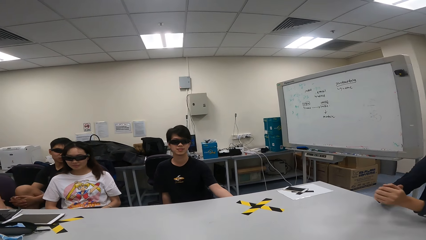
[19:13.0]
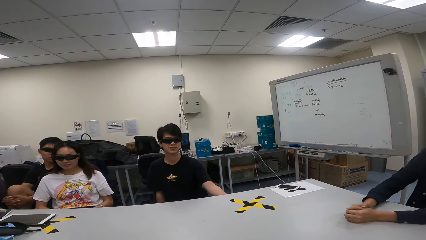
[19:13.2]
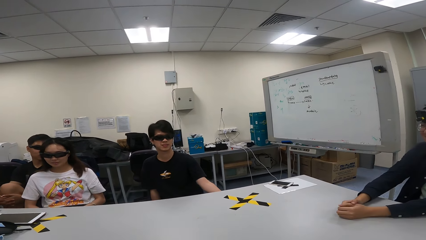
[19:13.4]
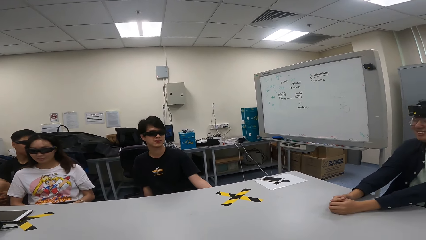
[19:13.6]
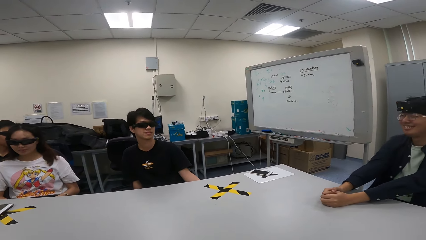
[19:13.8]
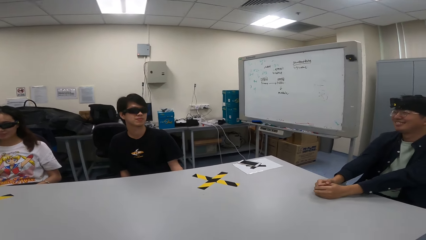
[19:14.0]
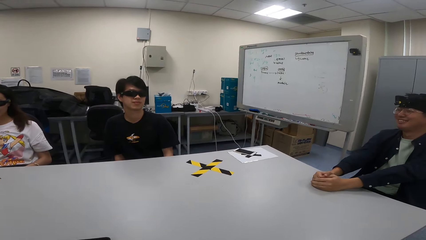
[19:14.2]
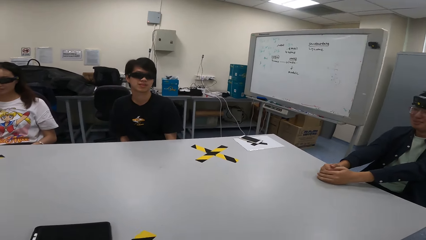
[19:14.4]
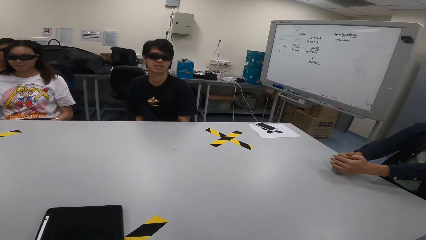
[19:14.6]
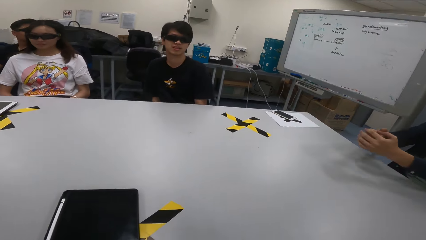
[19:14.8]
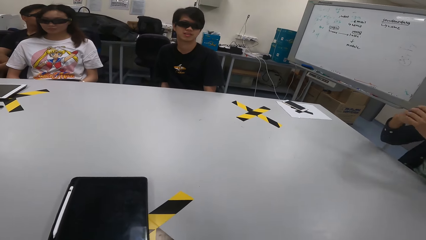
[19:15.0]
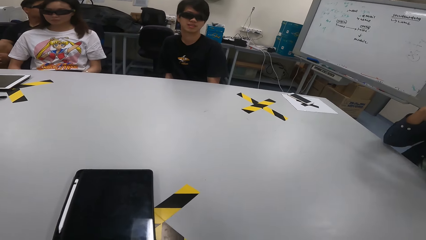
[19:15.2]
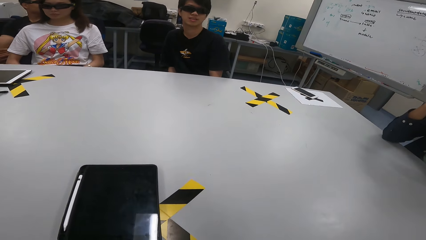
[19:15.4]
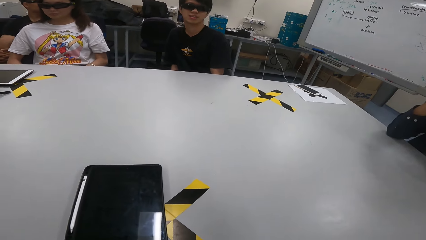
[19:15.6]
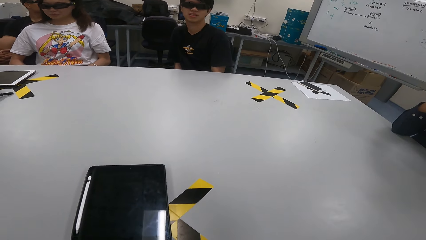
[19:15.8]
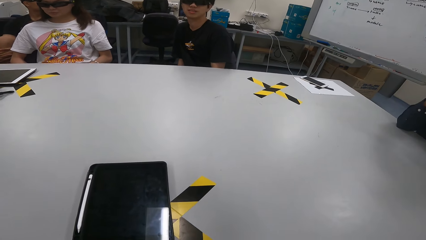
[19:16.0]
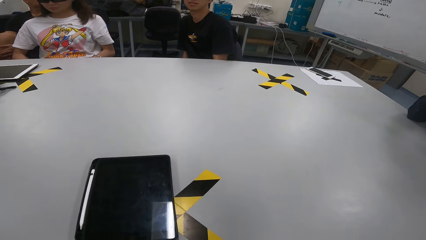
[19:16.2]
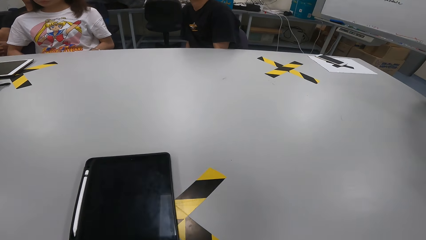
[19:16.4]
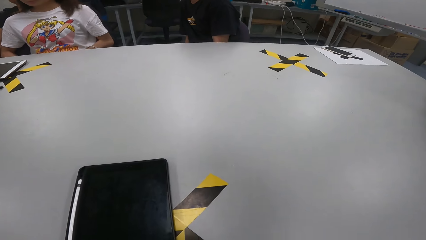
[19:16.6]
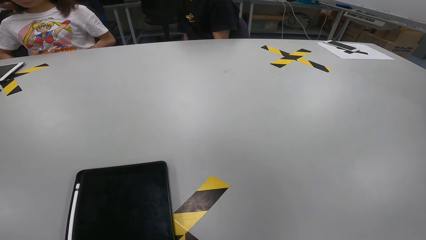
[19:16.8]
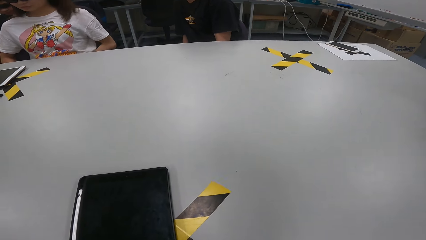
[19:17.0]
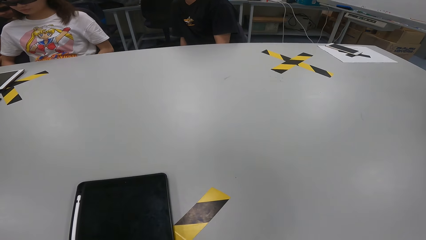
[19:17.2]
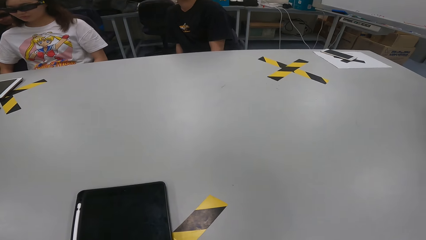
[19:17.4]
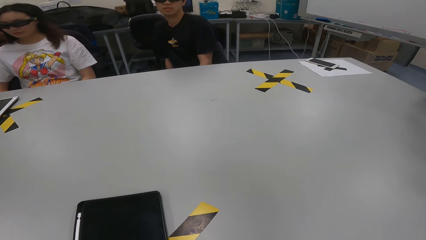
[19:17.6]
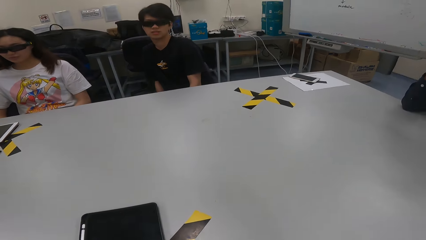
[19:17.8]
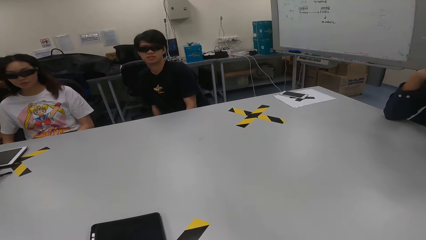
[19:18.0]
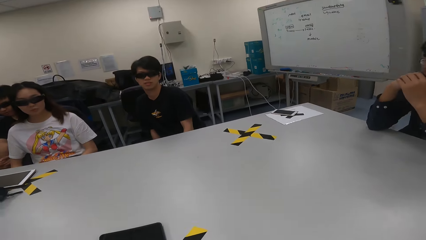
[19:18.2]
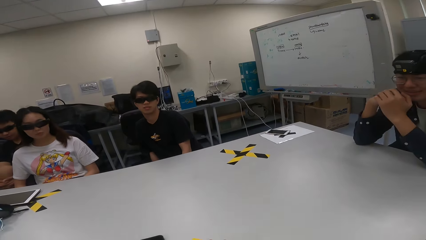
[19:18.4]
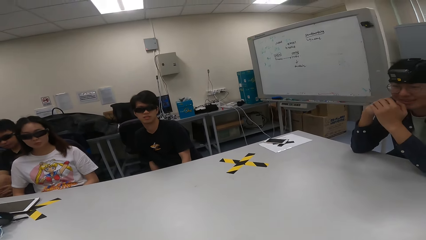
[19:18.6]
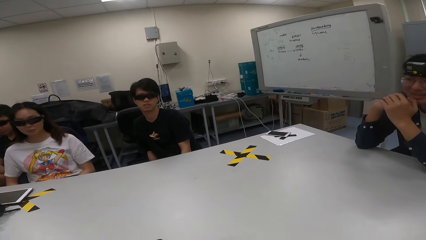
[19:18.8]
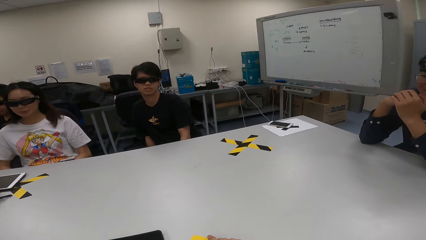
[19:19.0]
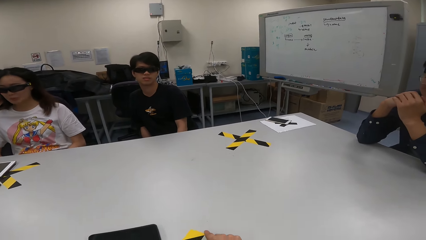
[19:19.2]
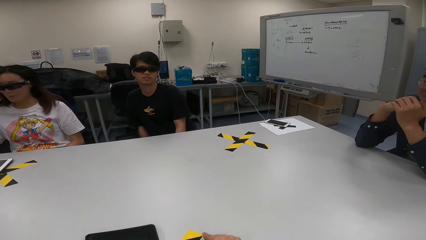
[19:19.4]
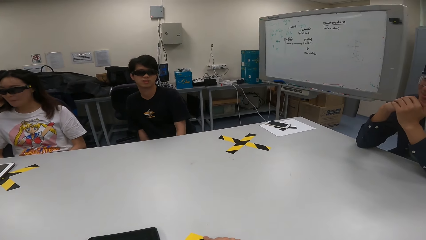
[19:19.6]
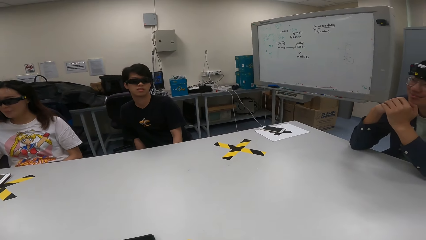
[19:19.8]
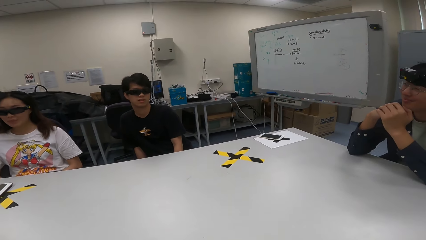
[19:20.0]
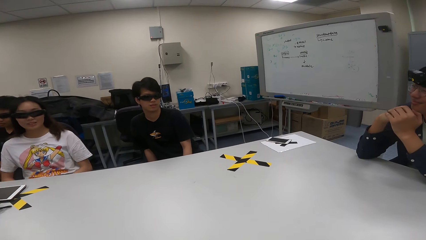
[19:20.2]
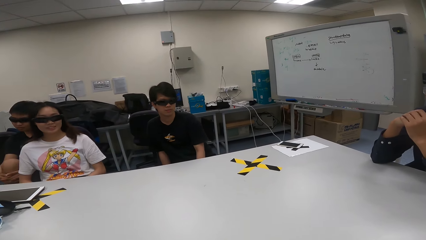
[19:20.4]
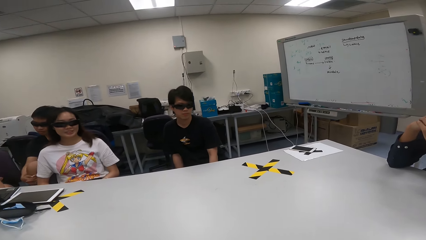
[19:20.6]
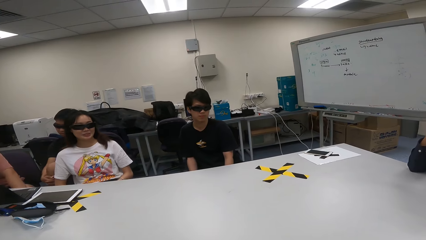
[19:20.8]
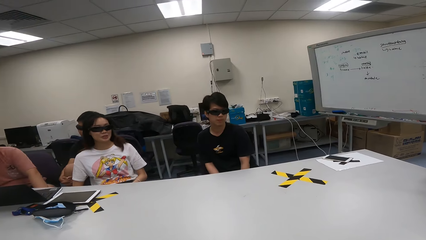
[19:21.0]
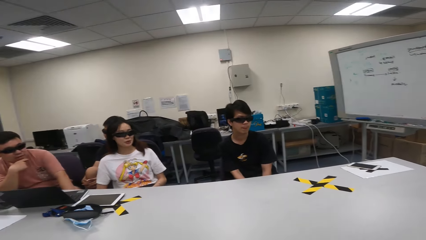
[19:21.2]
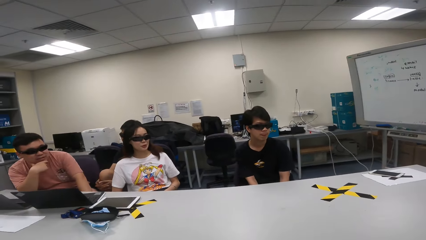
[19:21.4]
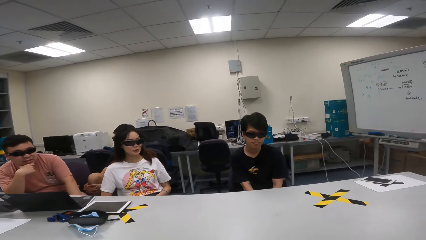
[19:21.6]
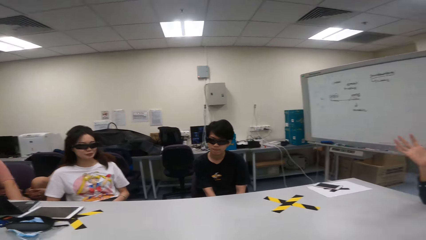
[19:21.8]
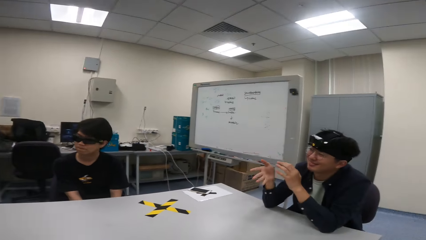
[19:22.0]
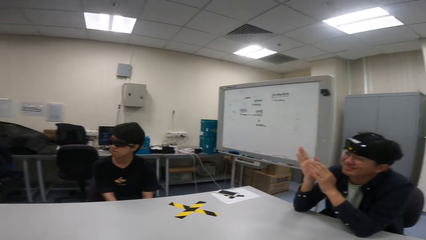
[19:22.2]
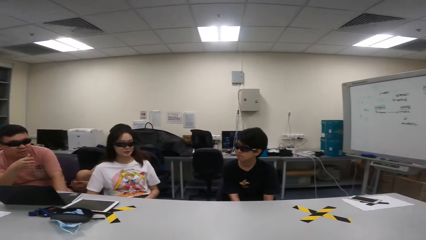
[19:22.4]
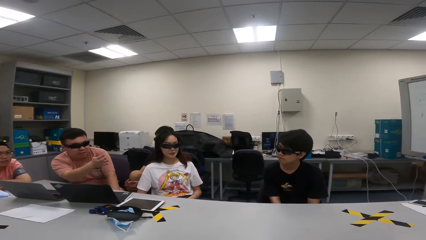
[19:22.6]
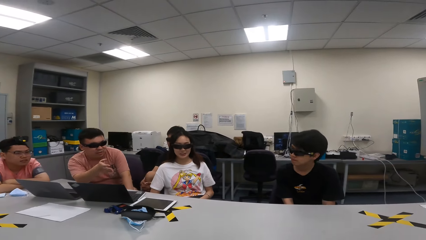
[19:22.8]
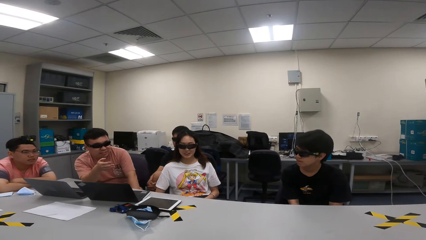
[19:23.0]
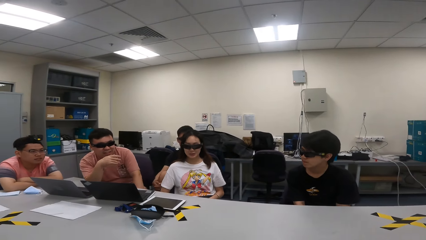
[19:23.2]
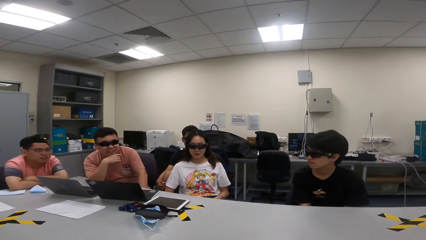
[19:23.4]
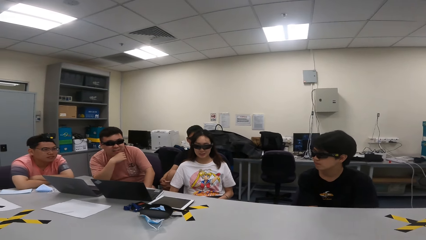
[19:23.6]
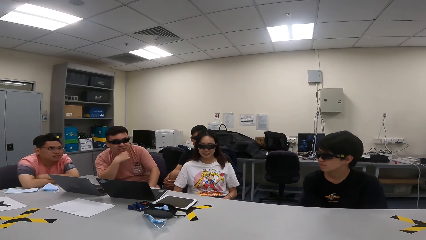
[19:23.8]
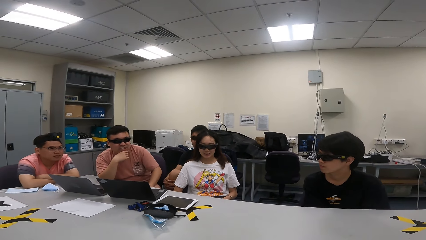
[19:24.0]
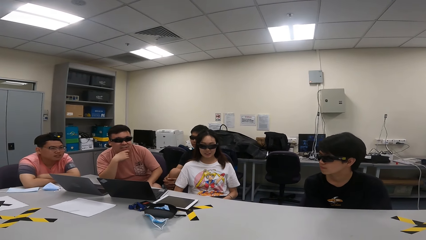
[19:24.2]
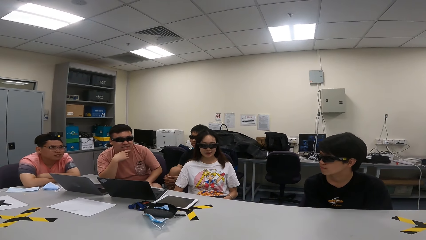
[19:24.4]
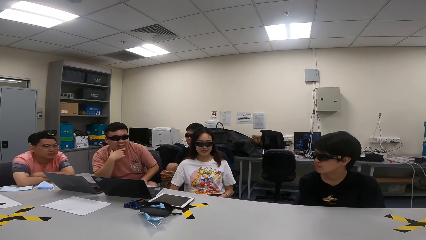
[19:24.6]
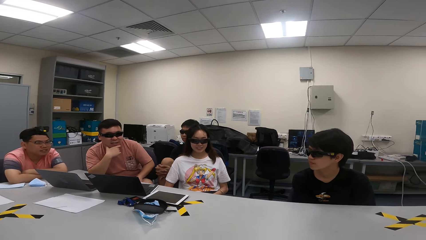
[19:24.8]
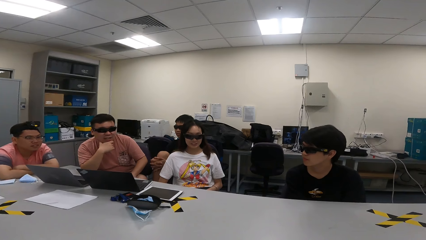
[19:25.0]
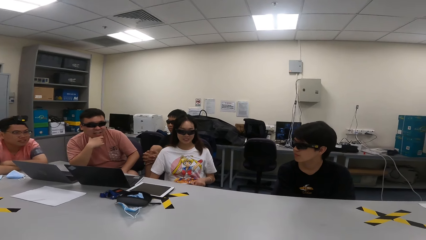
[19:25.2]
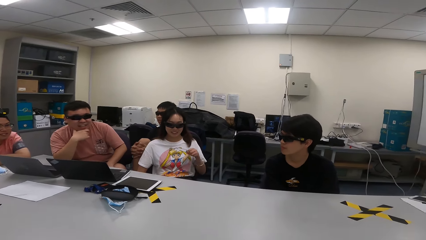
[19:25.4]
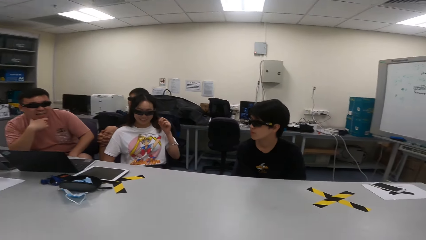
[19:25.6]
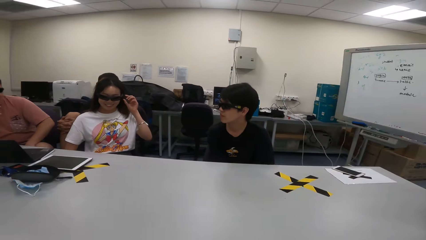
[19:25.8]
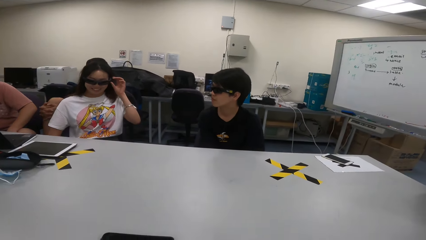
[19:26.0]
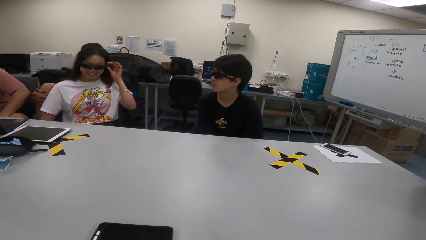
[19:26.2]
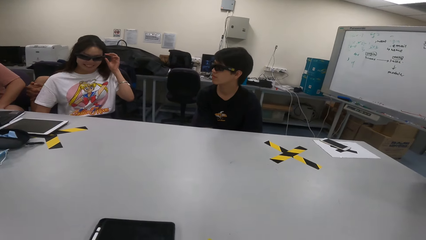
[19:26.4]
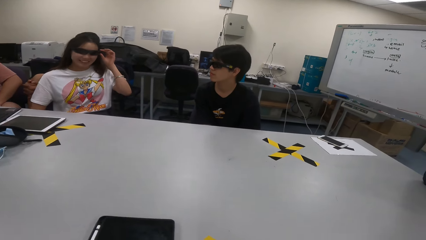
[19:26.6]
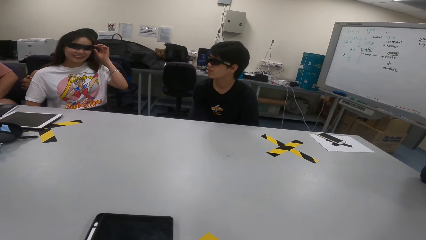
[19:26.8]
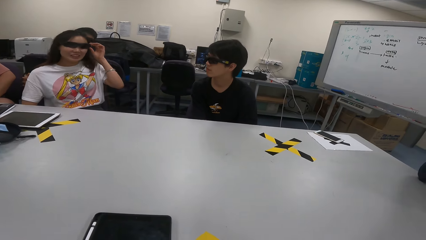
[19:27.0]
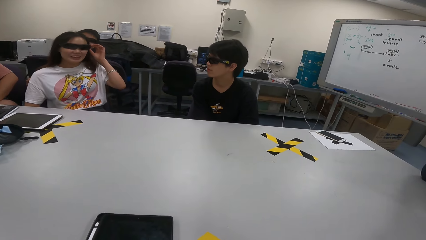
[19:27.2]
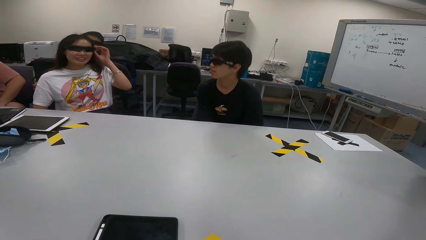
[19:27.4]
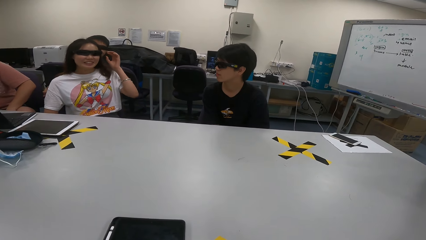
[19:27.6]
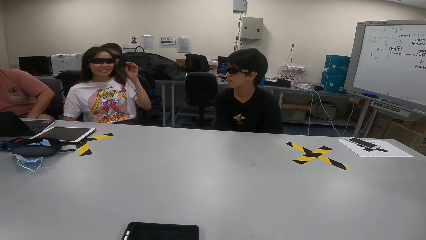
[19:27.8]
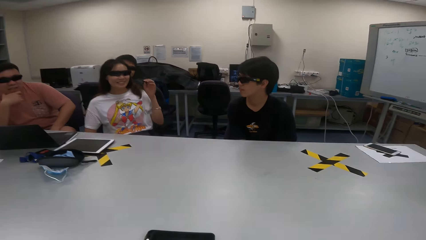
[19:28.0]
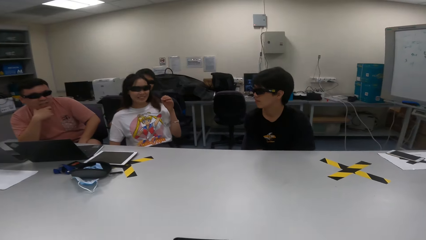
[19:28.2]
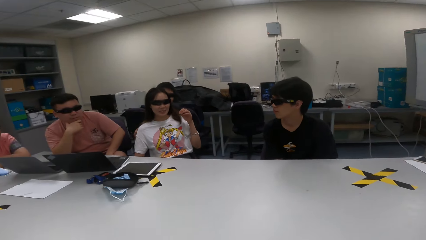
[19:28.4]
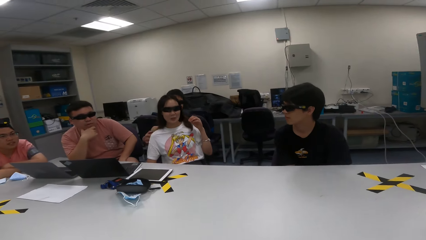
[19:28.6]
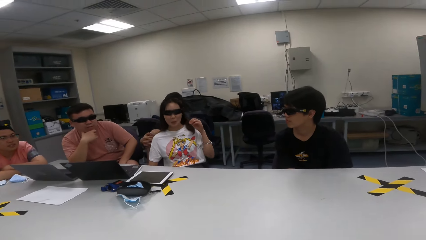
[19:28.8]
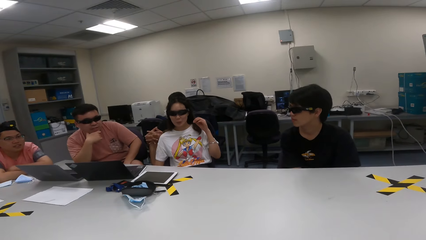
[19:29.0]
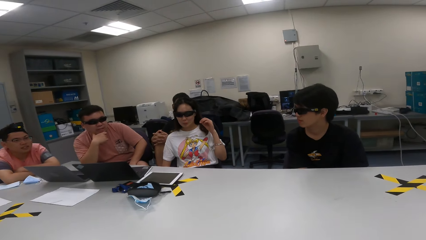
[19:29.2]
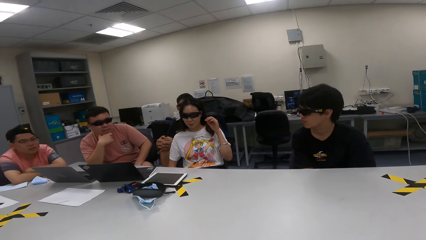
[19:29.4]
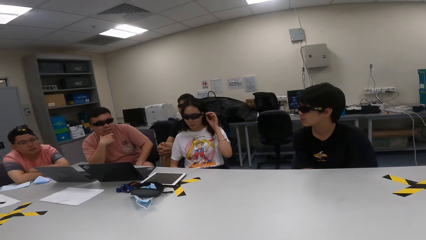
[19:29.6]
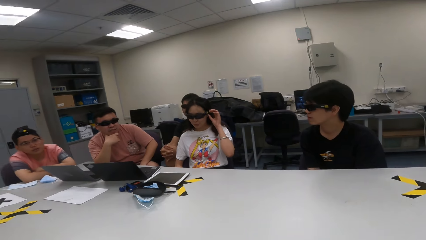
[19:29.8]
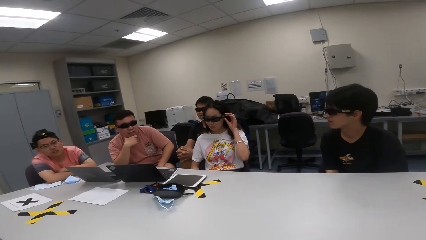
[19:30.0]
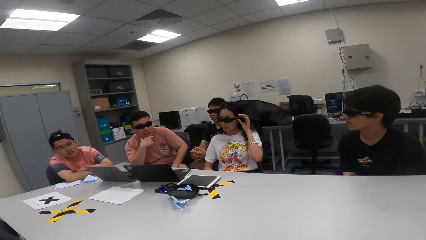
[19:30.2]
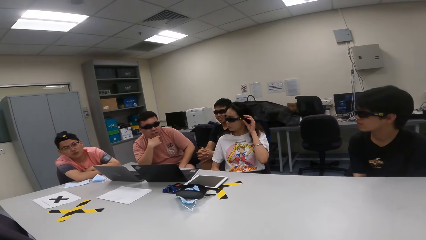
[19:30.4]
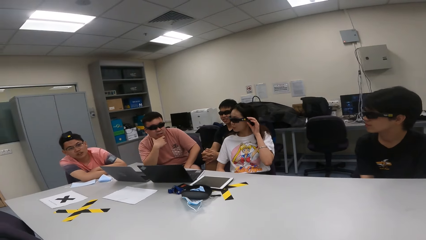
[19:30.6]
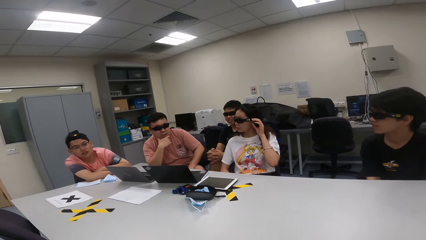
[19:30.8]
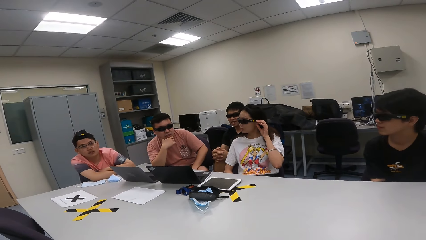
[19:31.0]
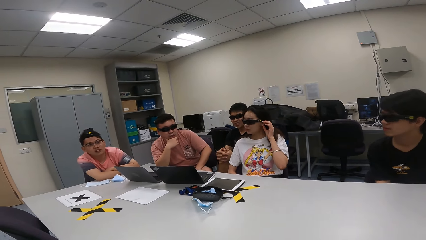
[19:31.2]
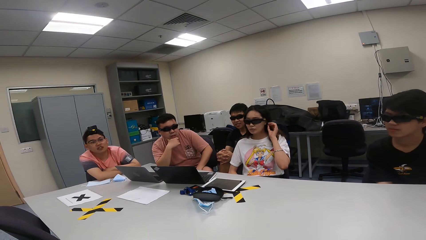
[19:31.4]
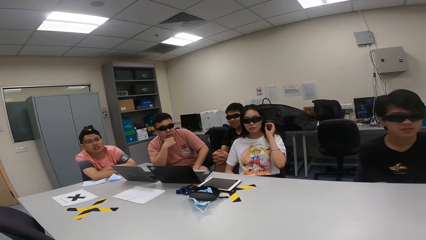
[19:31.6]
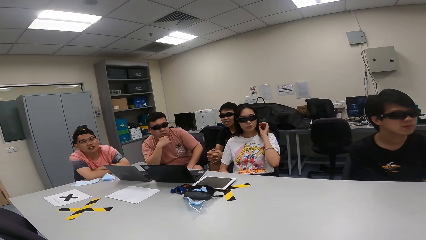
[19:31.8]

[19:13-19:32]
A person puts hands on a table. Another person swings on a chair. A third person points to the first person and touches the face. A fourth person touches the shades, nods the head, and touches the shades again.
